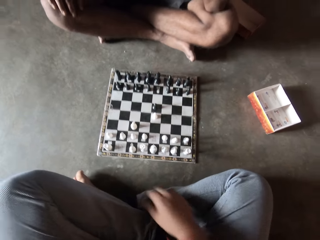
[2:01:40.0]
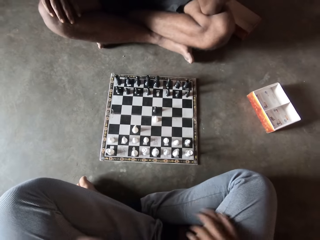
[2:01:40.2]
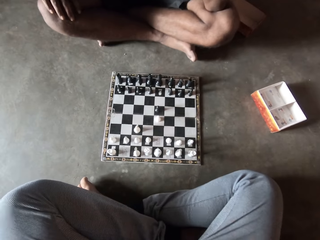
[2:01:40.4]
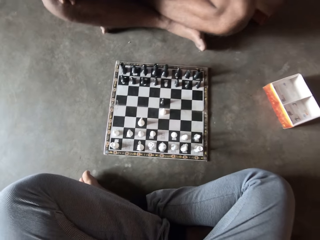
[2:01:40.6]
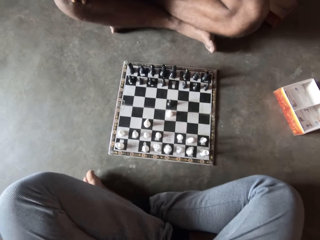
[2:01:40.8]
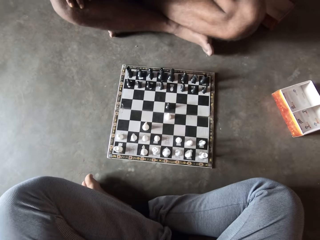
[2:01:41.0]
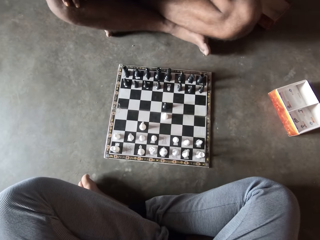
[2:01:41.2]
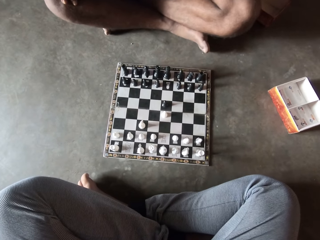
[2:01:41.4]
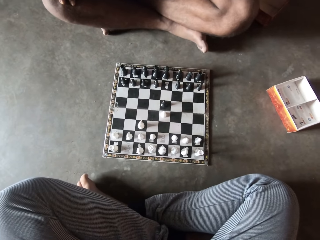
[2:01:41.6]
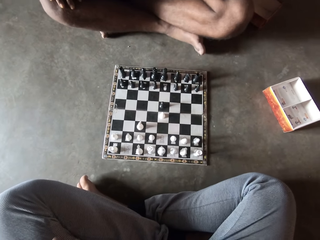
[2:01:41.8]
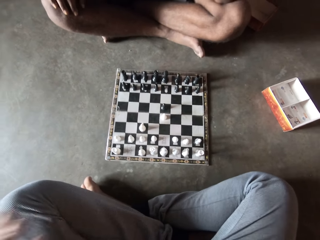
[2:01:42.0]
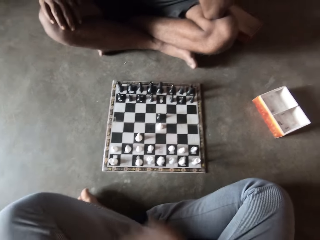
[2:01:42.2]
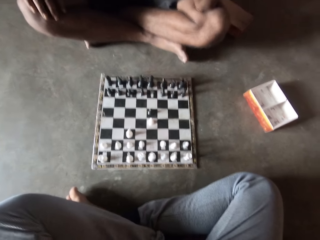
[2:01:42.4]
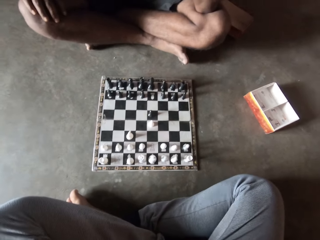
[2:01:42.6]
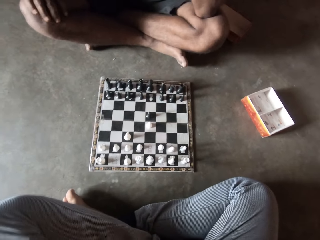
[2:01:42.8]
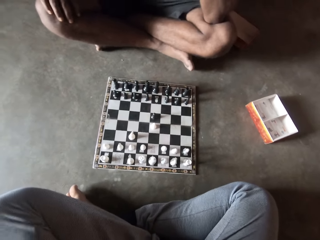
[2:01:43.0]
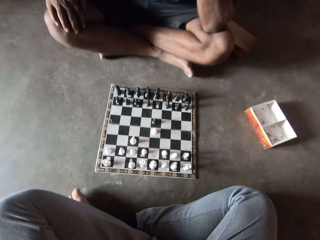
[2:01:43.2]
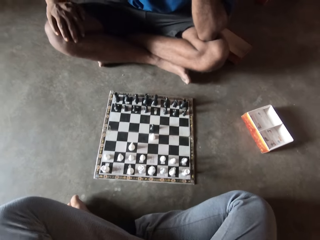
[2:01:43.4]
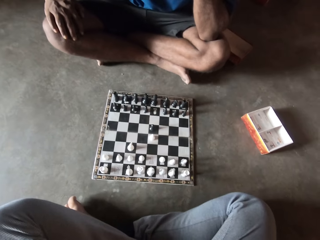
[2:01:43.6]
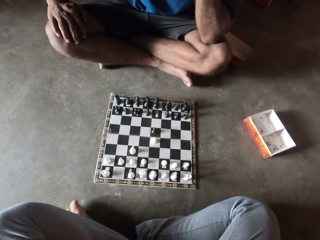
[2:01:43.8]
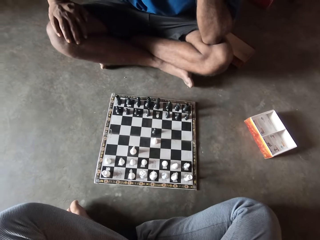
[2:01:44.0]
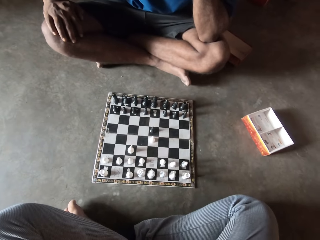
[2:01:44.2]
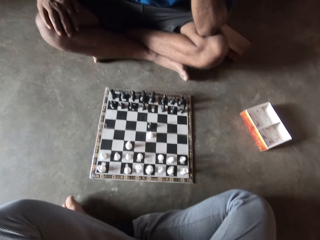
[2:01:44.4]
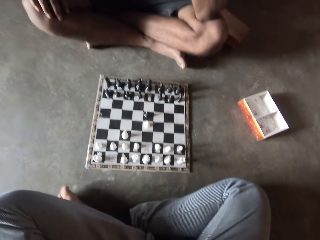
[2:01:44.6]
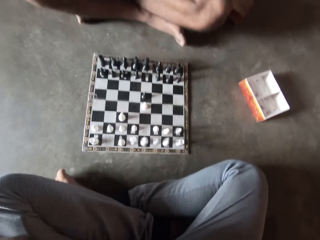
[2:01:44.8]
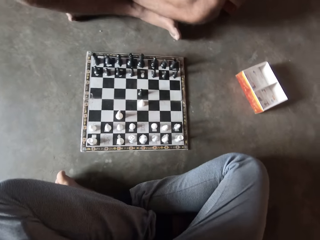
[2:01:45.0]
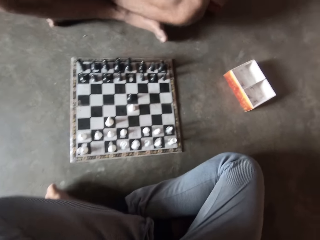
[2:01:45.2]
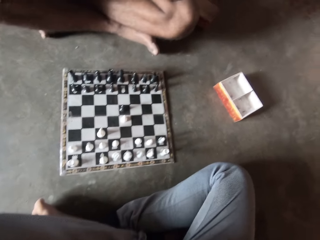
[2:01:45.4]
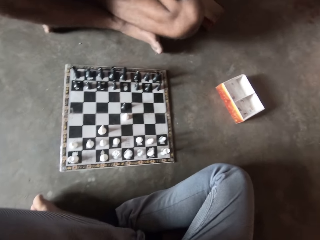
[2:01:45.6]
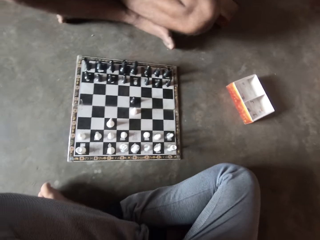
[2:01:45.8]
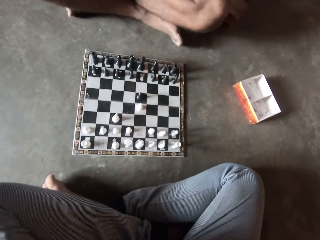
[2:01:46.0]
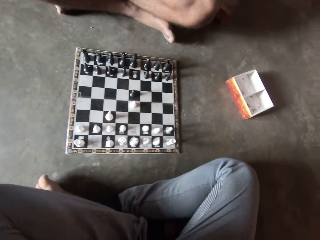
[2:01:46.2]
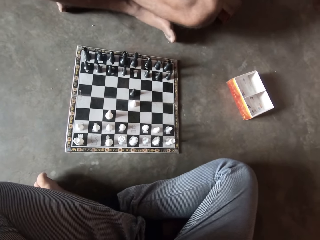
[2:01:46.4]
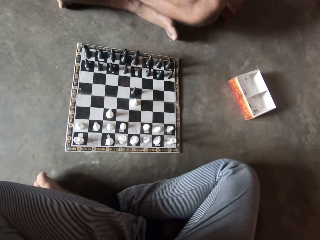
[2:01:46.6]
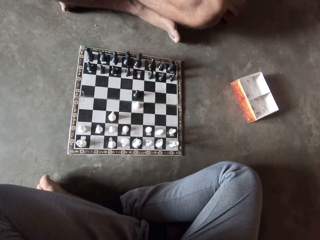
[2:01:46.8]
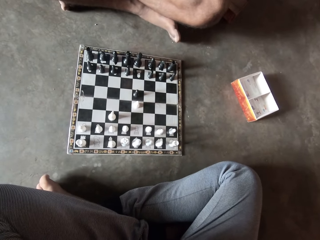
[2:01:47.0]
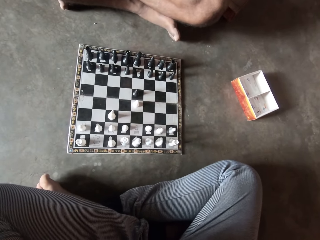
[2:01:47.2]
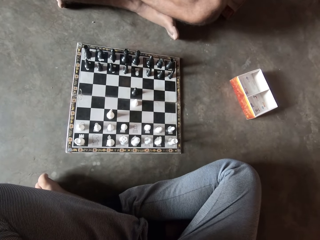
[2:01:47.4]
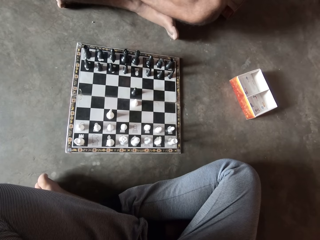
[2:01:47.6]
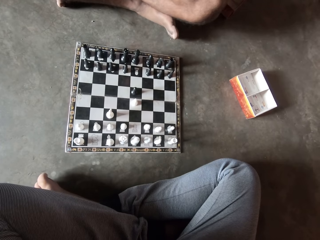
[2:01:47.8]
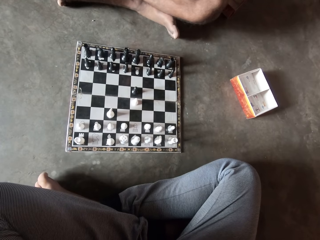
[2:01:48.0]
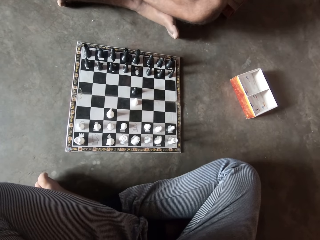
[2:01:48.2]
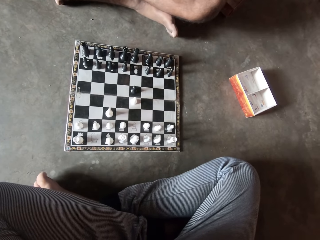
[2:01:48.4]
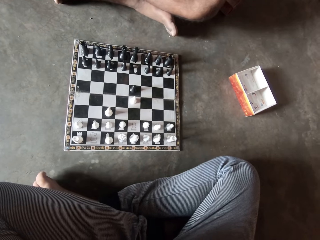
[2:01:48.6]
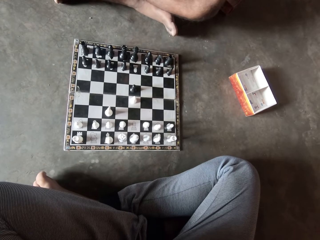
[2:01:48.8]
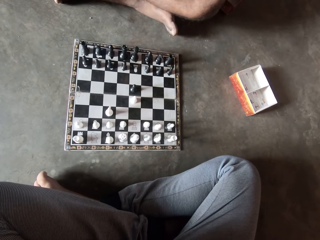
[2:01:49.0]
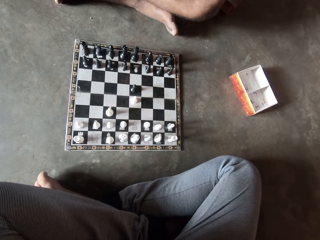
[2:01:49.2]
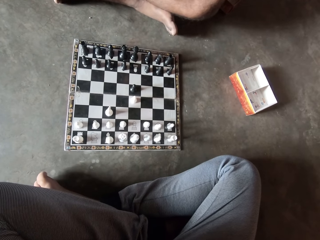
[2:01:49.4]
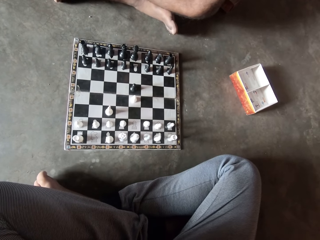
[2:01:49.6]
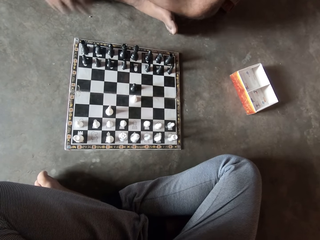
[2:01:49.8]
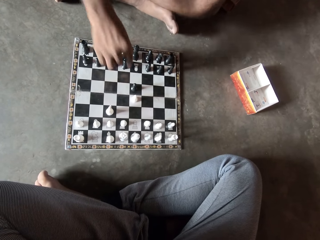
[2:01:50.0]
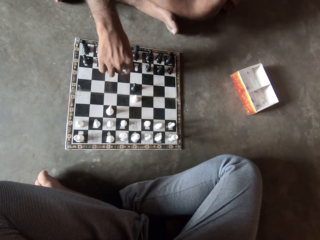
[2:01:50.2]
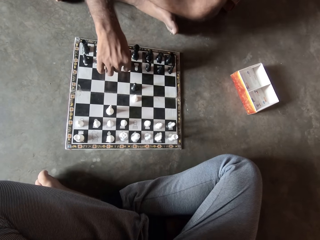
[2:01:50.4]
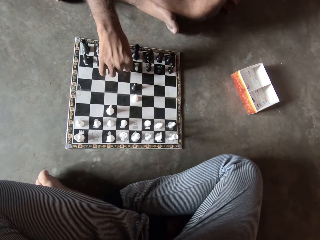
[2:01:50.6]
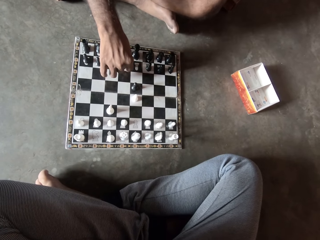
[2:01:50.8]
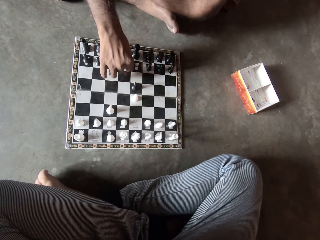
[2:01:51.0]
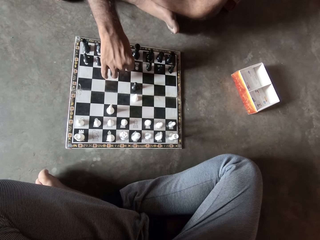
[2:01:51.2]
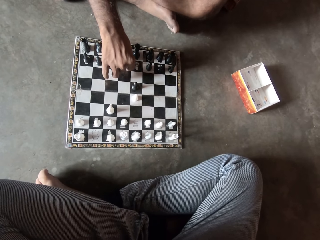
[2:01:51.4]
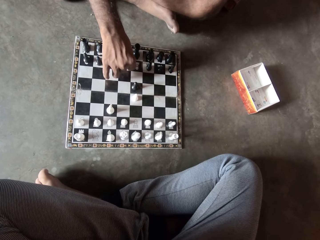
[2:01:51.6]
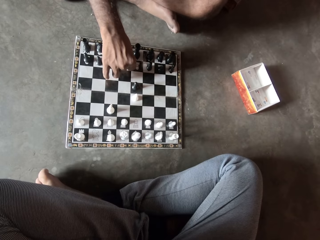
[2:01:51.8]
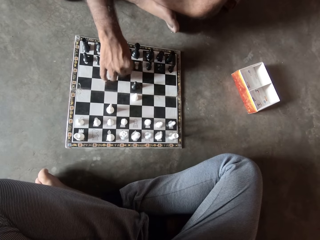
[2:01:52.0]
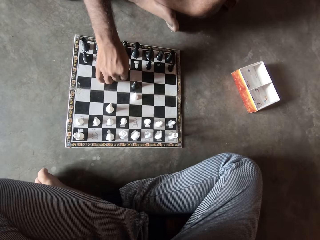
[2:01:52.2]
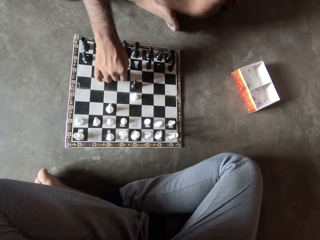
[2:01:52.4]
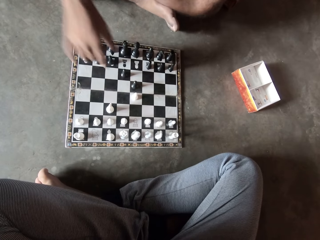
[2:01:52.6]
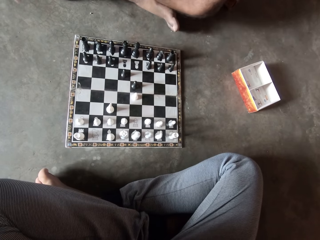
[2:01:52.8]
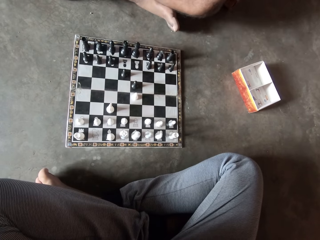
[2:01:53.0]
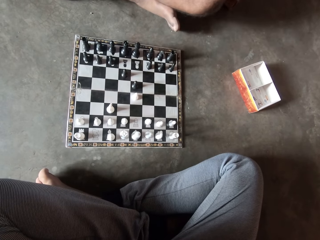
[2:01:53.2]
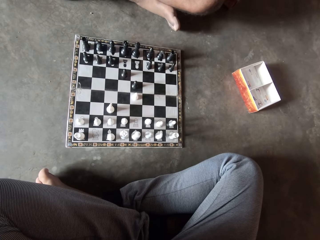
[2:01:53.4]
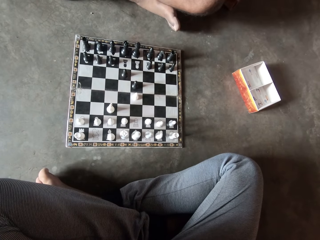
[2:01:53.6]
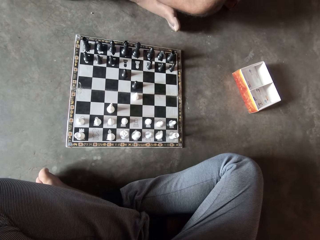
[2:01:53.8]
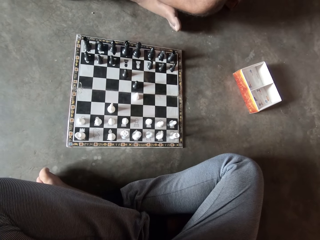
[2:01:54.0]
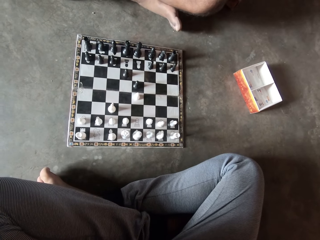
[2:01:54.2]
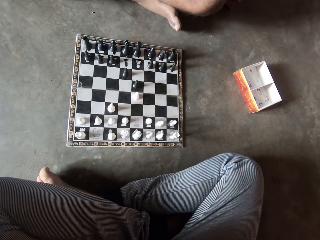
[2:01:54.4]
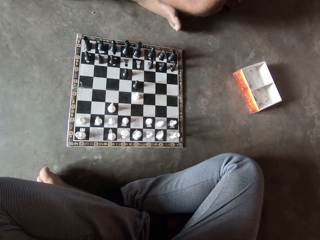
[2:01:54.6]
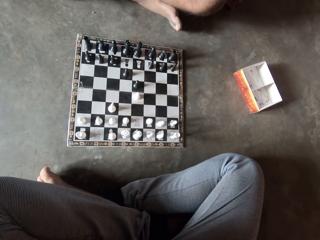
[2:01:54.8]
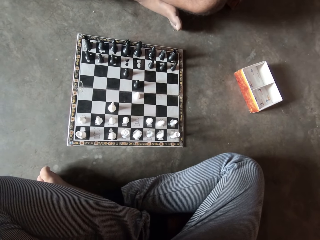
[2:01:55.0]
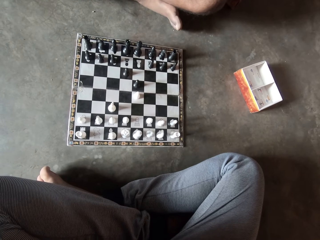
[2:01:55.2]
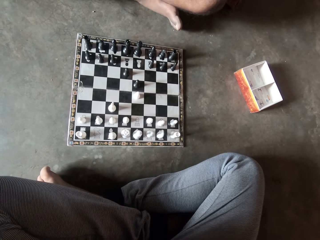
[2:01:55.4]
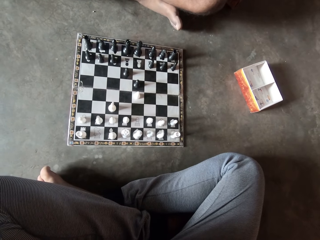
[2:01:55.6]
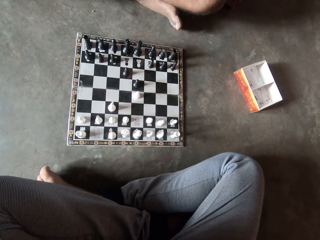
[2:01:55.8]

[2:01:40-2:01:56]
The camera wearer moves his back. The man moves another black piece on the chess board with his right hand.

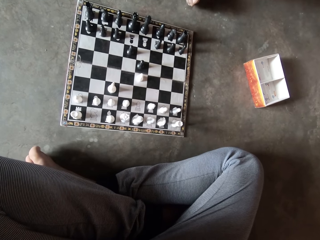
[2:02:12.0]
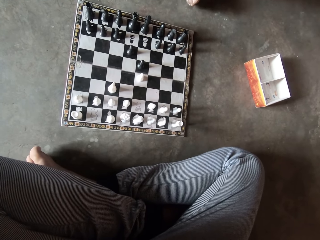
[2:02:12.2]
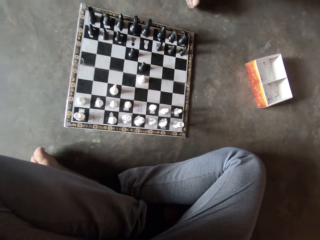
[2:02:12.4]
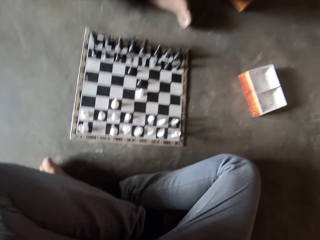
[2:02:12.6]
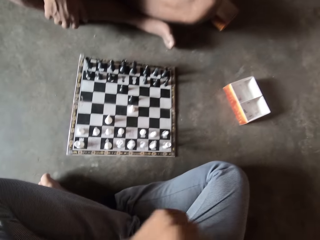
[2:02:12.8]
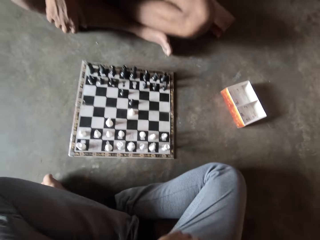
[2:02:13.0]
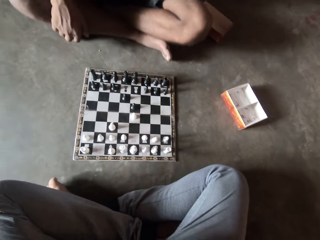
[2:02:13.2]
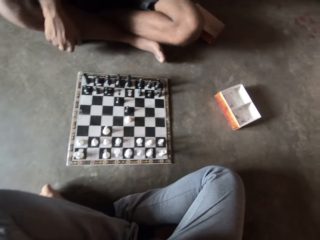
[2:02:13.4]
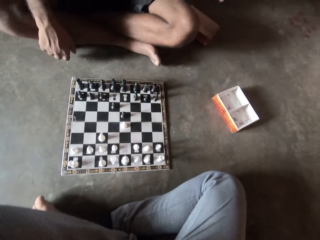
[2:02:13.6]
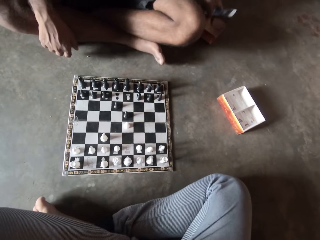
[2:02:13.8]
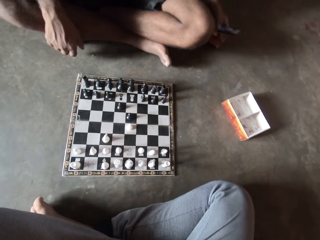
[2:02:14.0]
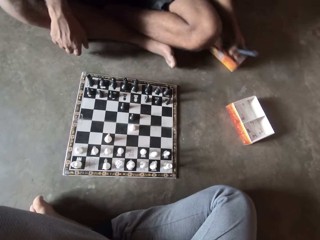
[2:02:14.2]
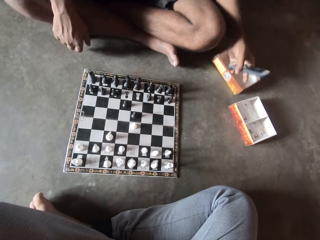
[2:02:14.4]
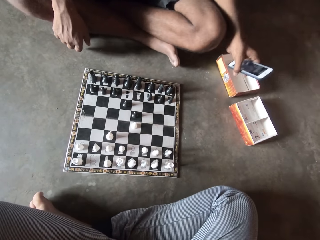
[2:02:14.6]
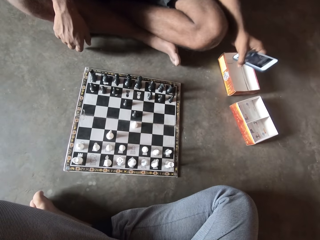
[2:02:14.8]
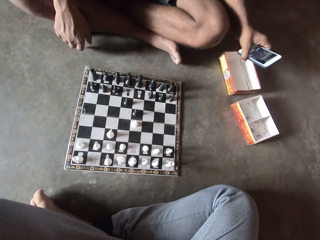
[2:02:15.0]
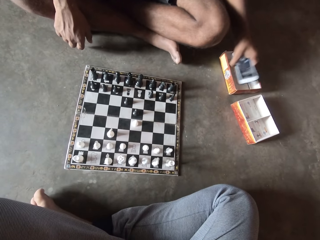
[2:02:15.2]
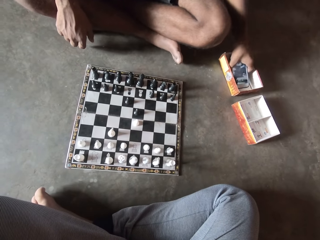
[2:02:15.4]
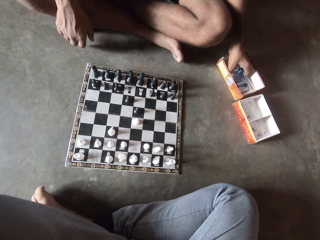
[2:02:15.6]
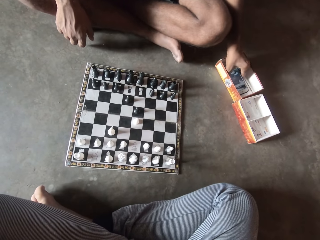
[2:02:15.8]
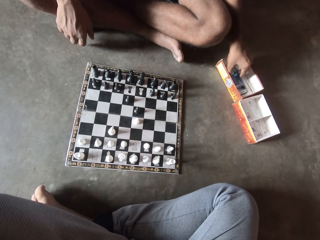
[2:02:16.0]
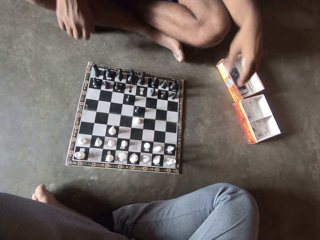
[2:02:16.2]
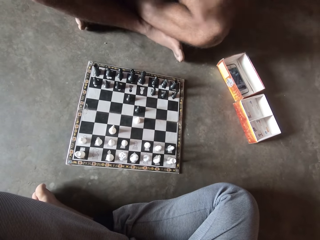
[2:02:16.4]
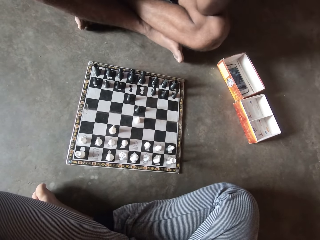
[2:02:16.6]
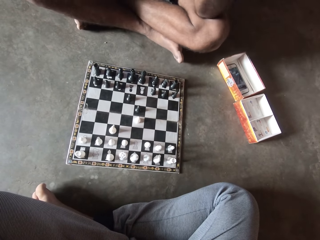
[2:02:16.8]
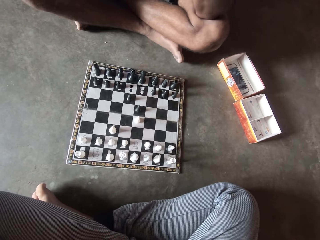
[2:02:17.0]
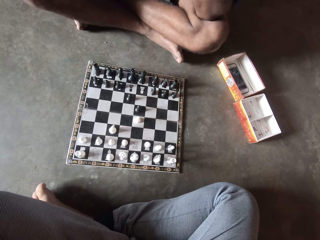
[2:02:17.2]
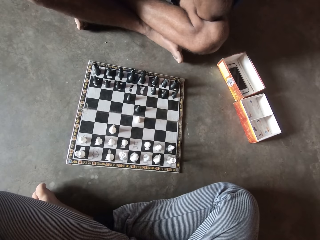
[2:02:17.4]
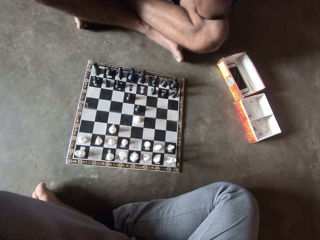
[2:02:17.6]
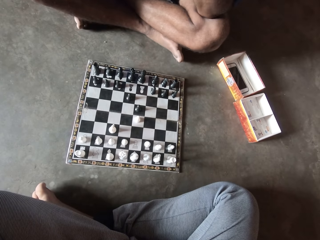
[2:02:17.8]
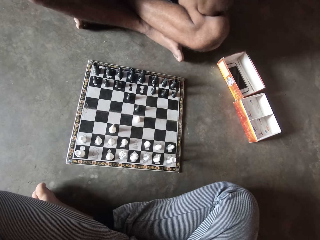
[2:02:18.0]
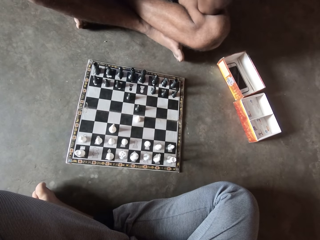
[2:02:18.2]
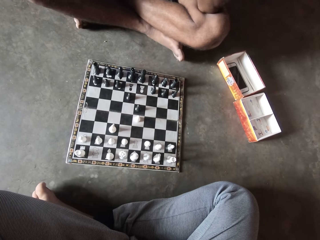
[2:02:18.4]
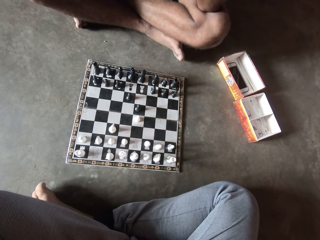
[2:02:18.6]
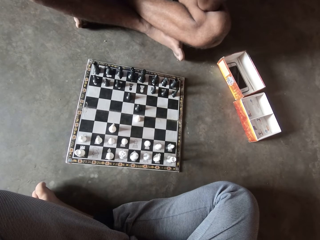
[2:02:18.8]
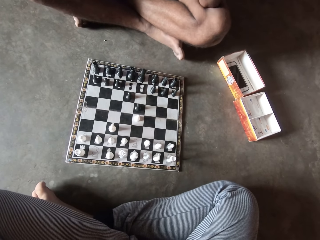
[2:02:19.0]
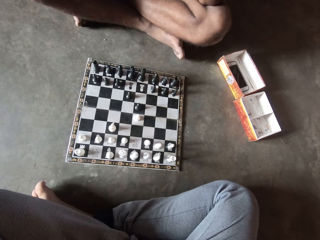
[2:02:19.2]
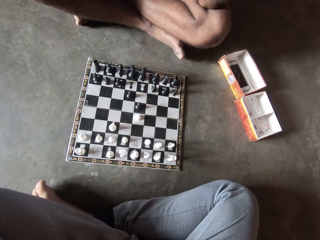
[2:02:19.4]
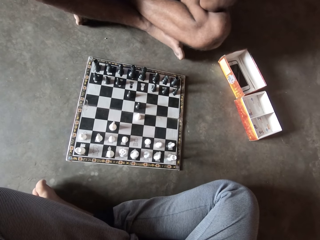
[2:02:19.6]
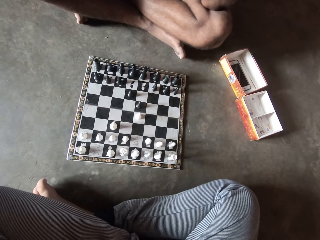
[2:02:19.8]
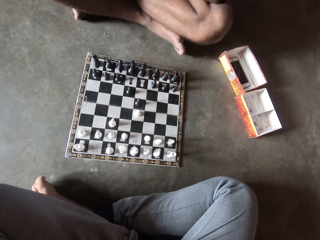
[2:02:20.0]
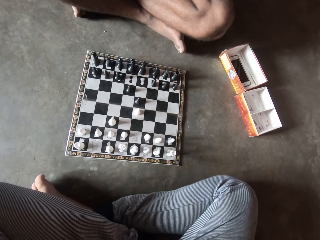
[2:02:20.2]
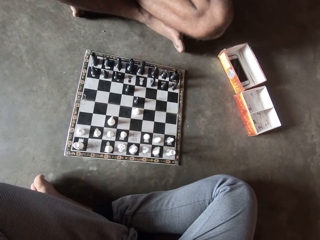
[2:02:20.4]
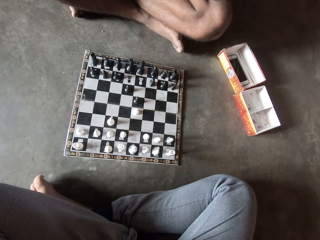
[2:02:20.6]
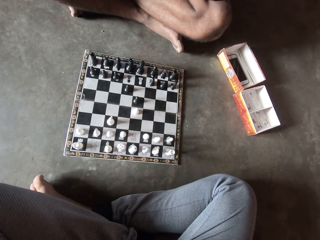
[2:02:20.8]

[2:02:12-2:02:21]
The man pushes a carton on the floor forward with his left hand. The camera wearer pushes the chess piece box forward. The man puts his phone in the carton. He puts his elbow on his leg.
